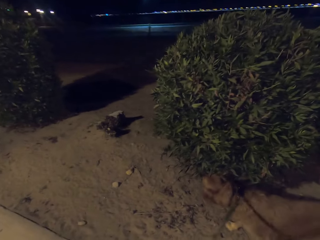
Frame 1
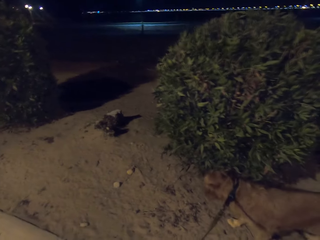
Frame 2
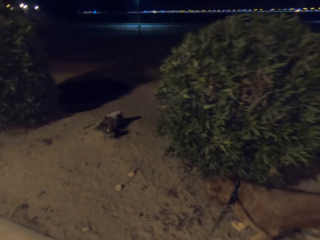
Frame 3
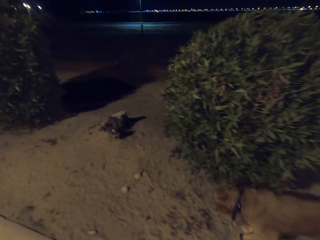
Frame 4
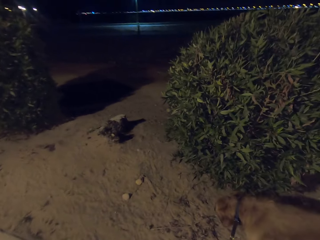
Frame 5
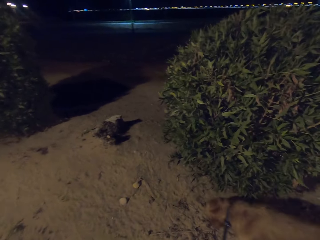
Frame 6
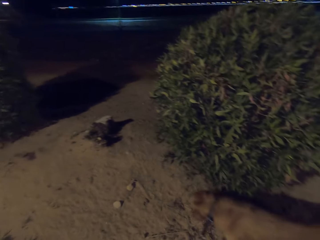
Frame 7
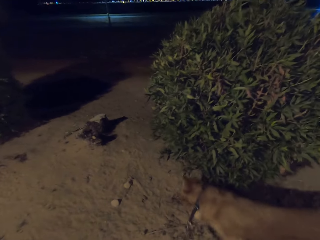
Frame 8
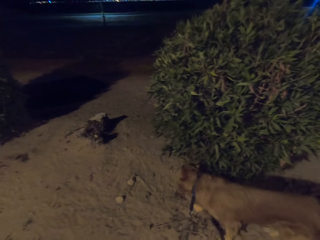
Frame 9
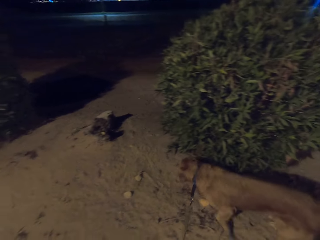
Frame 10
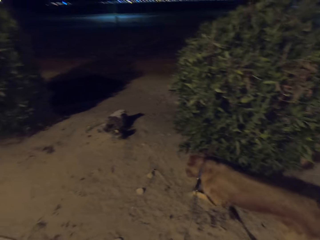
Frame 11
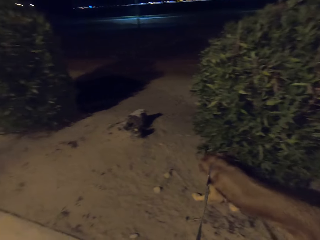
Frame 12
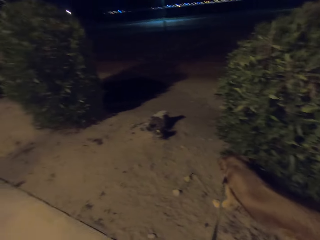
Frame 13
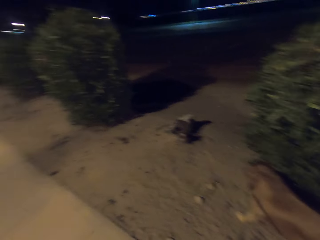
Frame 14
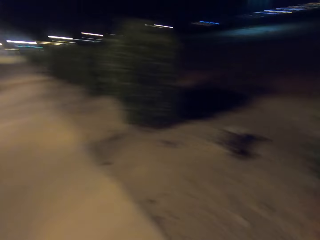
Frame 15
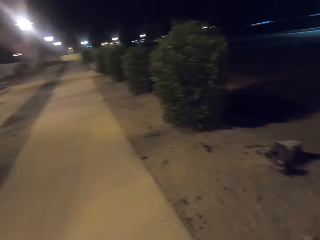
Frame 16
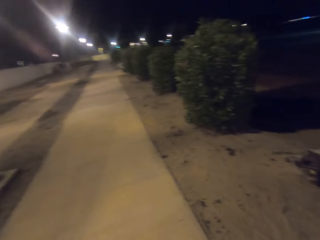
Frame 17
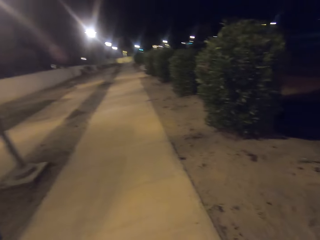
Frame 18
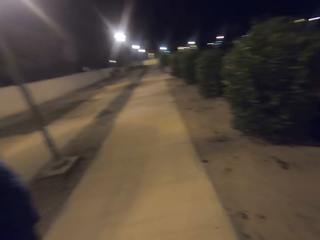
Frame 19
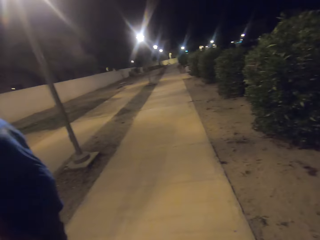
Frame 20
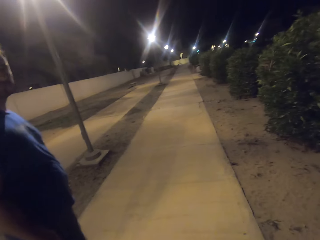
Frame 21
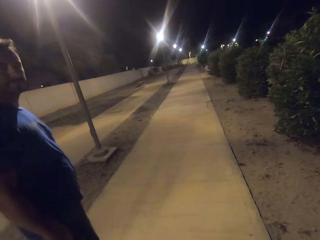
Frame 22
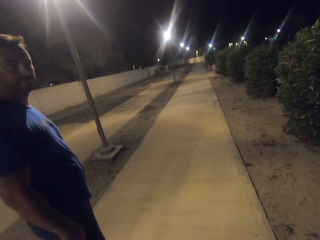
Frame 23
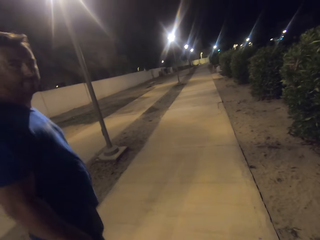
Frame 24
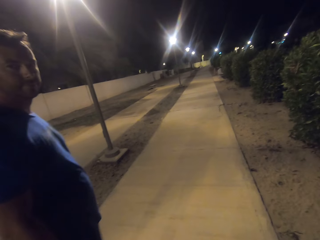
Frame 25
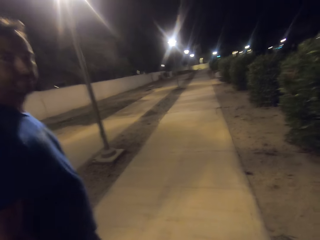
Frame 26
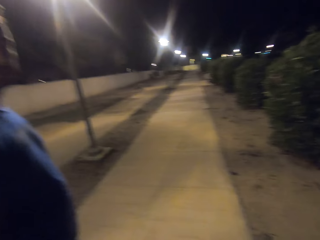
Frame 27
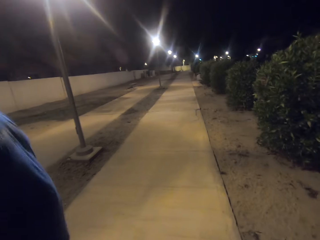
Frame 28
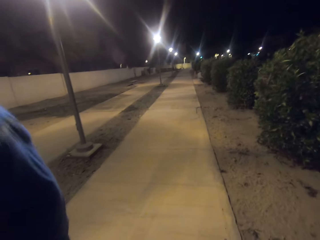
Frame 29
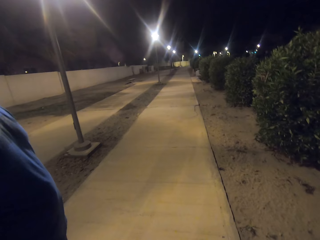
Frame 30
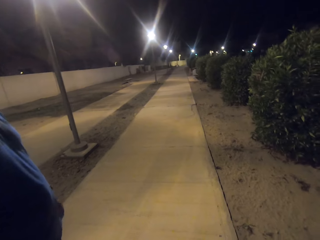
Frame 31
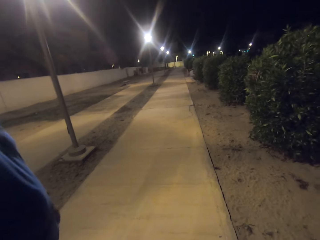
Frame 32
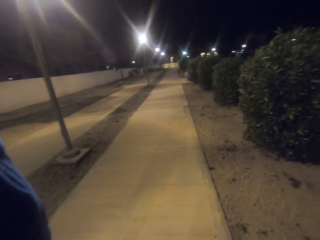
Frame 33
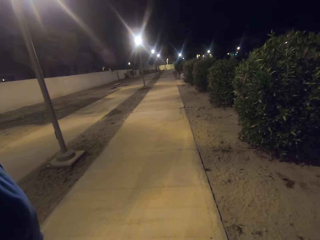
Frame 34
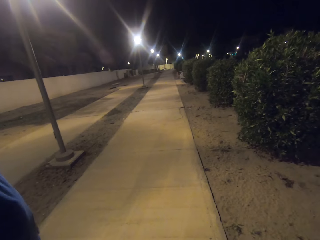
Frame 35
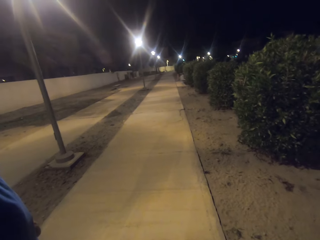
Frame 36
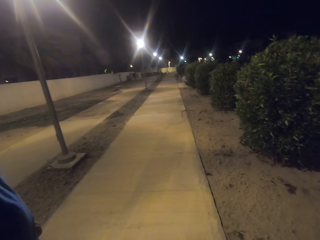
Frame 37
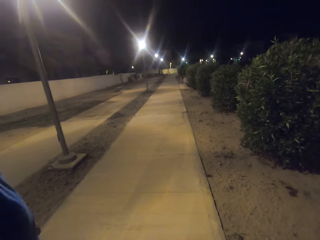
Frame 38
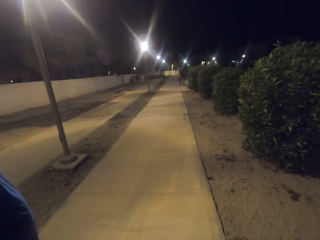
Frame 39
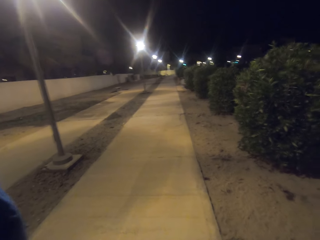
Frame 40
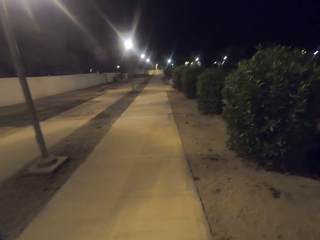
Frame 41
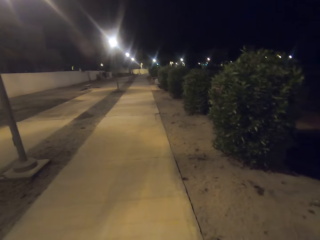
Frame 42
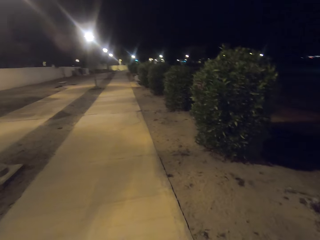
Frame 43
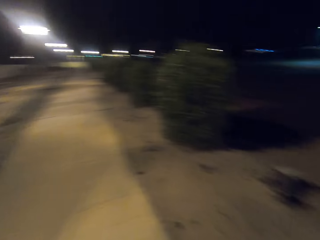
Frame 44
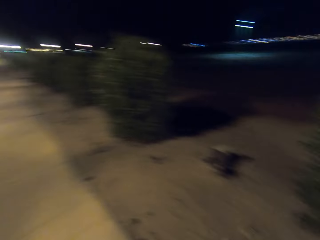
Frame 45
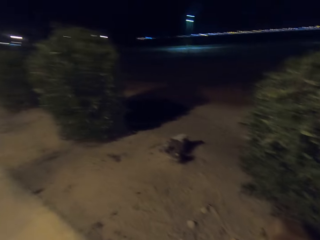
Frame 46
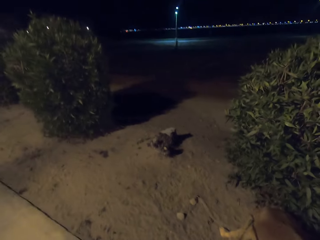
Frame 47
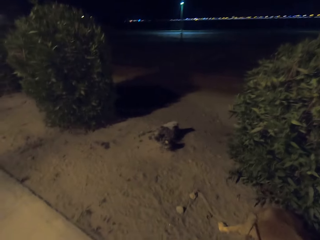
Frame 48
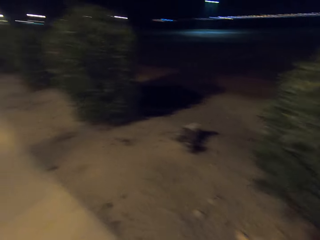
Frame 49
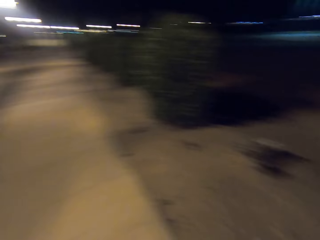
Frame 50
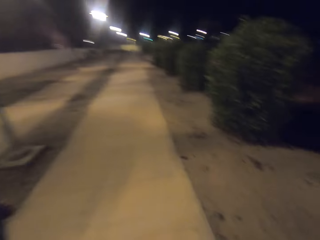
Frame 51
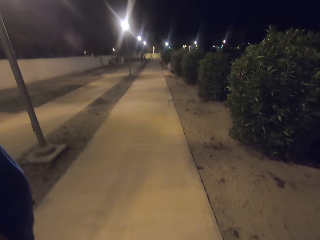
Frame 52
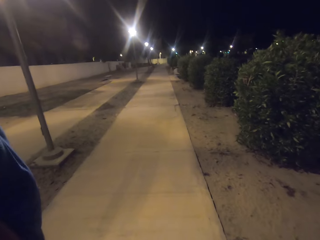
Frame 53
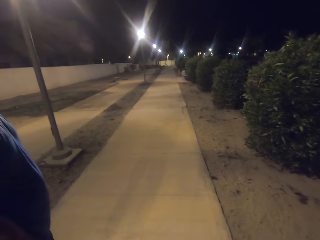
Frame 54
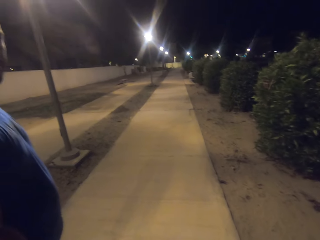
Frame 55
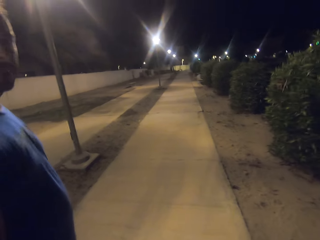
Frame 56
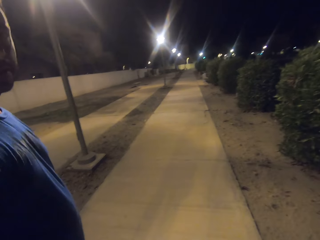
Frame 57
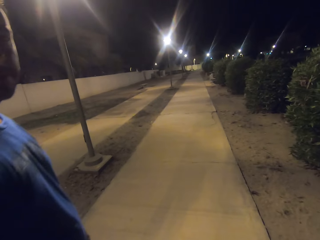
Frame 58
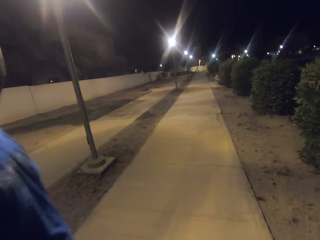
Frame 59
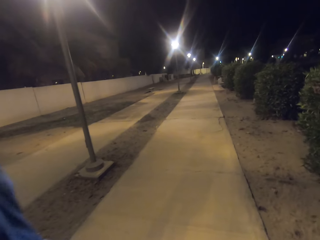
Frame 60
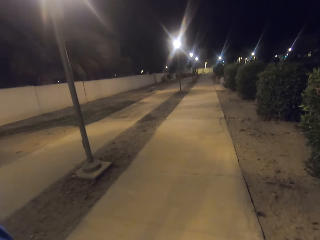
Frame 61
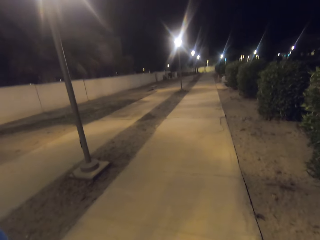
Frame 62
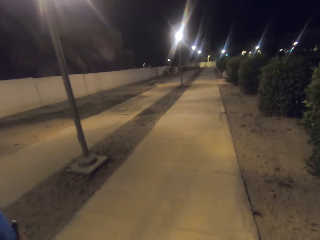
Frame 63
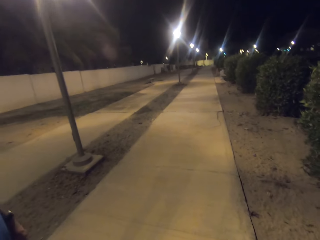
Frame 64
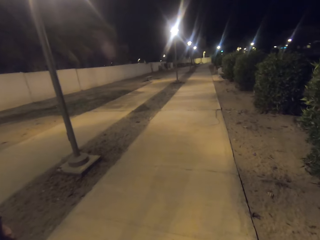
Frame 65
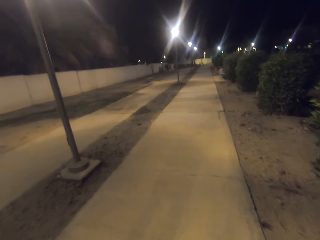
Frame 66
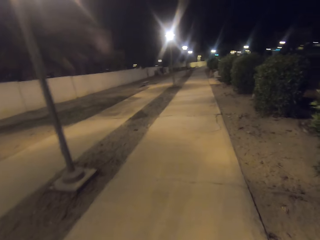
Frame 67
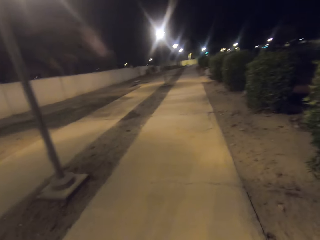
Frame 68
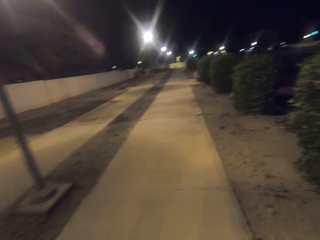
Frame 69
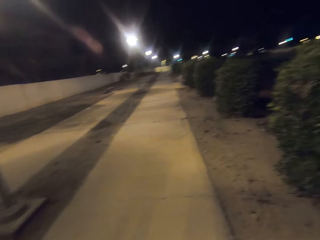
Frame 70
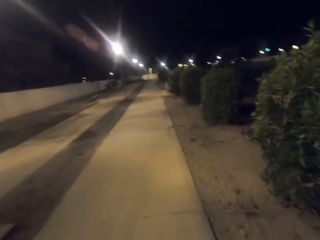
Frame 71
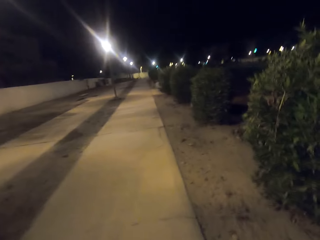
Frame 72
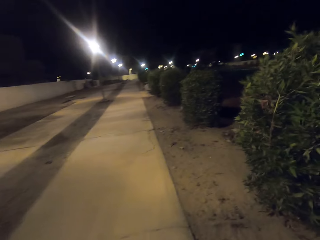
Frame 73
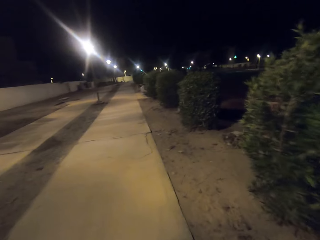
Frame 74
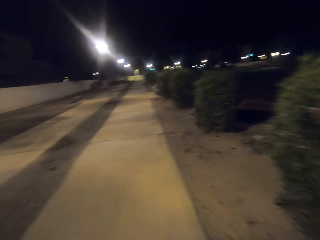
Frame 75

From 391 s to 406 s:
The camera wearer stares at the dog. They look around the park. They look at the street lights. They talk to a man.

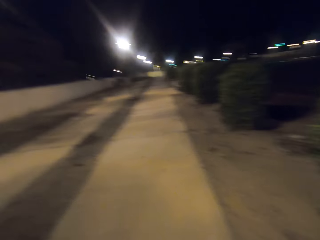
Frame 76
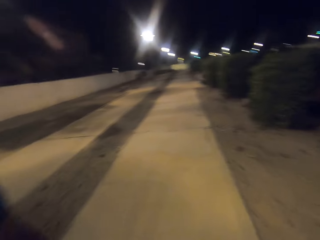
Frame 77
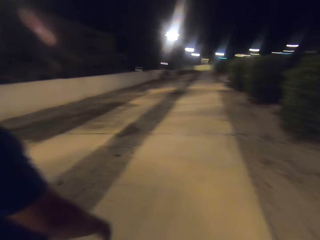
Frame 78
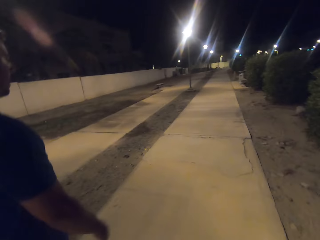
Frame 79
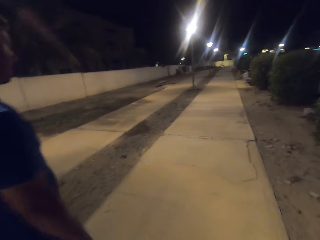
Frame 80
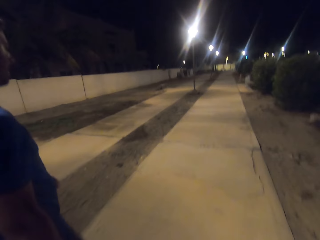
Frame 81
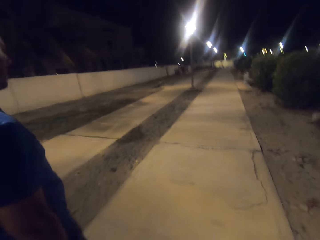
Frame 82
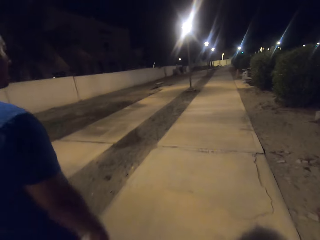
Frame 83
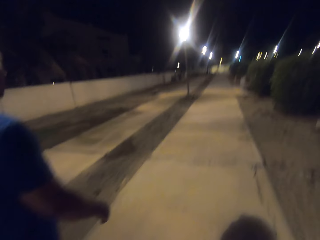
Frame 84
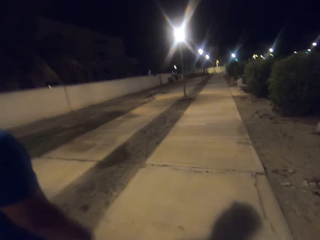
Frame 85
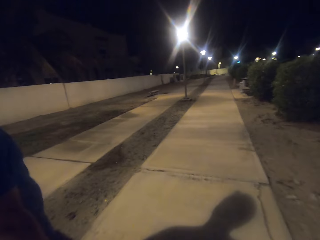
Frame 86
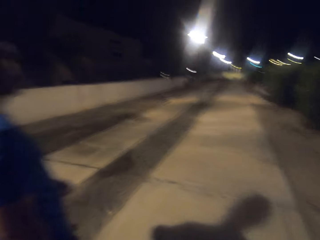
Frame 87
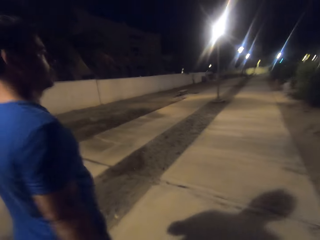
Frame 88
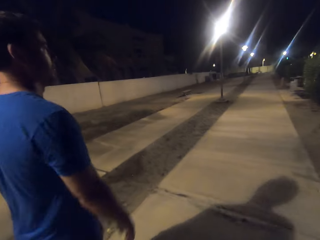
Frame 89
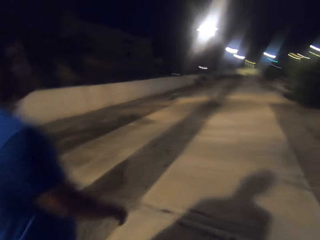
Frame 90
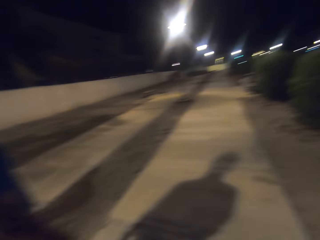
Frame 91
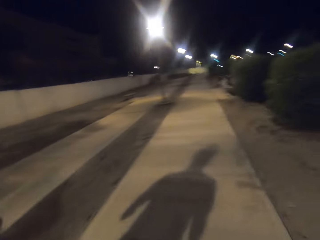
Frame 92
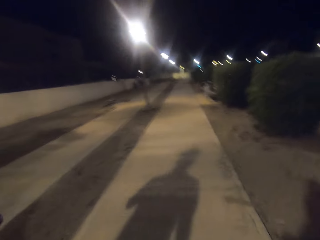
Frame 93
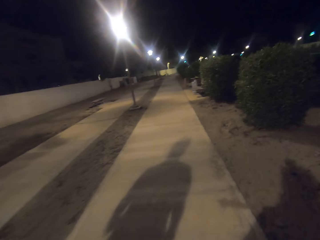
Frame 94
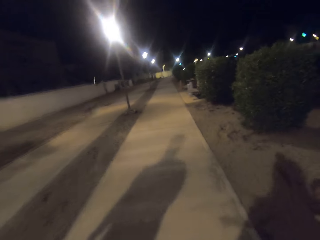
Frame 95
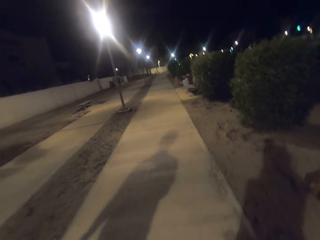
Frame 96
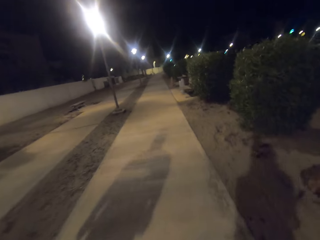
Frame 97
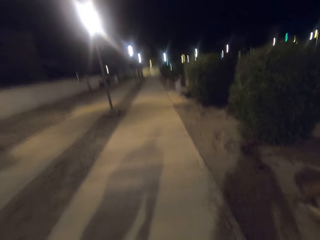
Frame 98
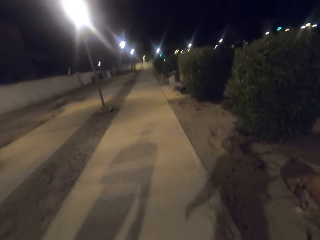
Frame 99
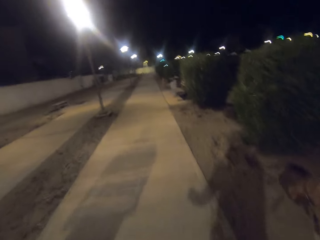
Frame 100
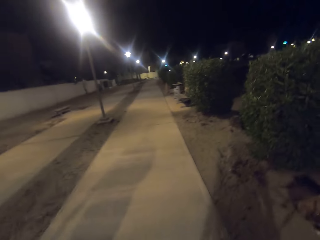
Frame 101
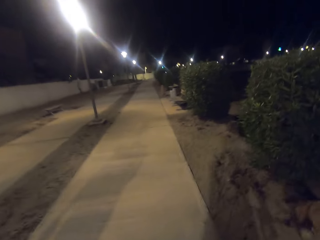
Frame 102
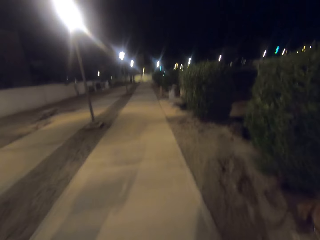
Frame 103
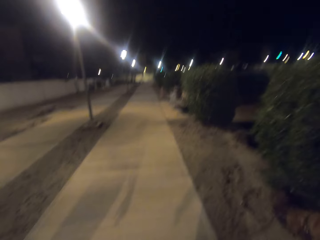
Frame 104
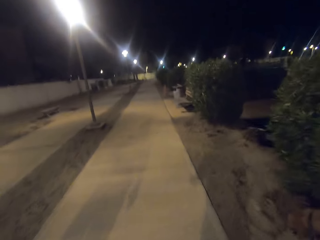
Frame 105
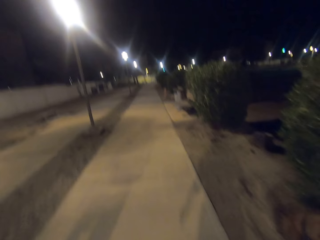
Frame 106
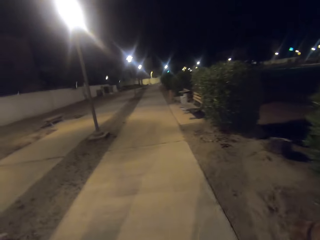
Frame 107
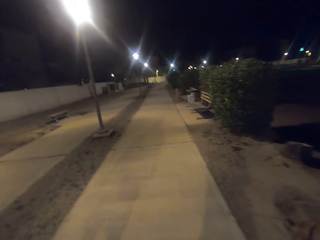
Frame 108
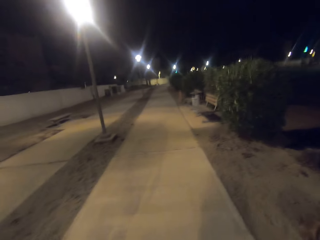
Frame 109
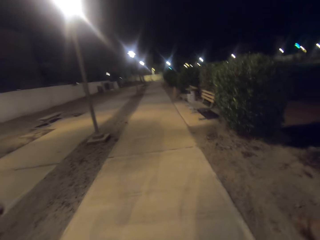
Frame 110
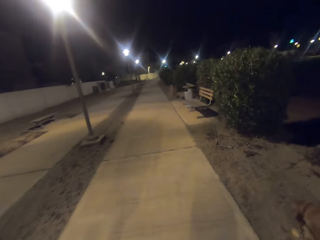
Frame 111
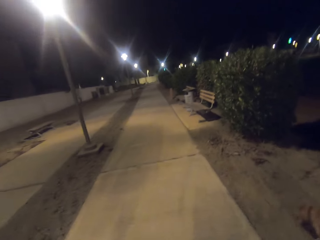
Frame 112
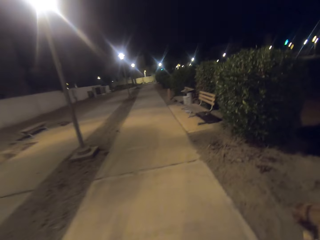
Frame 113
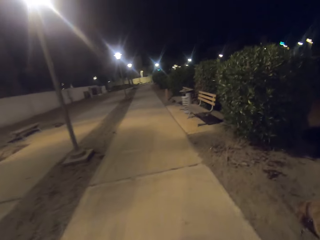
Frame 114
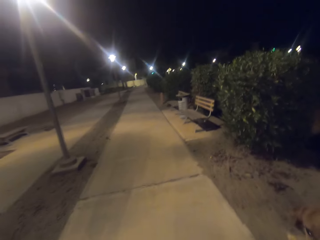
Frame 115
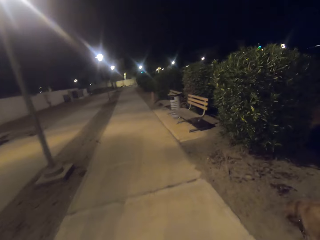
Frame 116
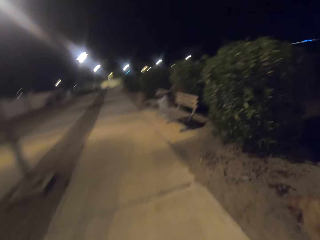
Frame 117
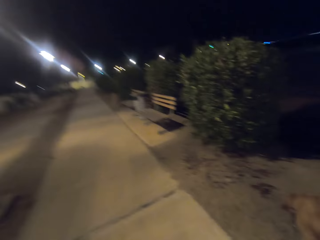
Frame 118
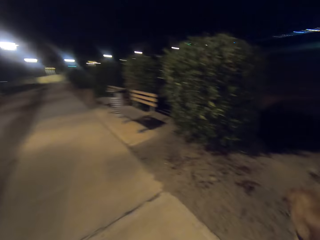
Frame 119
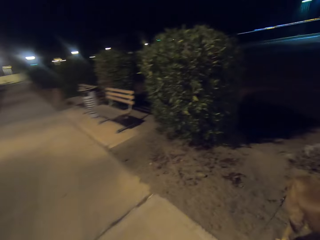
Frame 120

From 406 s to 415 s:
A person walks on the walkway. The camera wearer walks the dog on the park.
